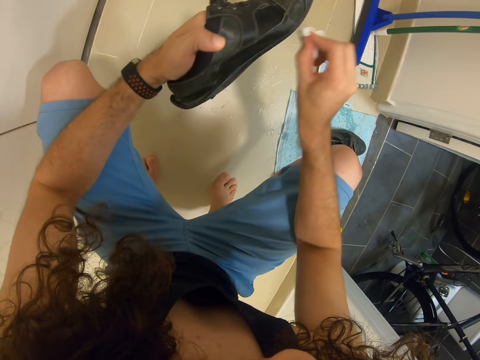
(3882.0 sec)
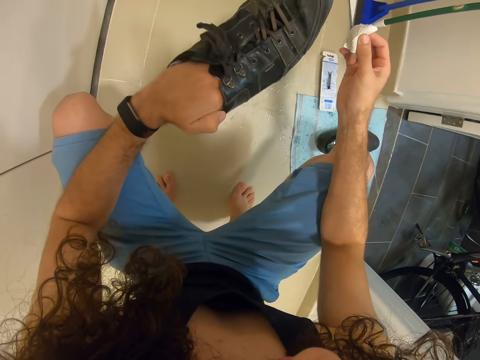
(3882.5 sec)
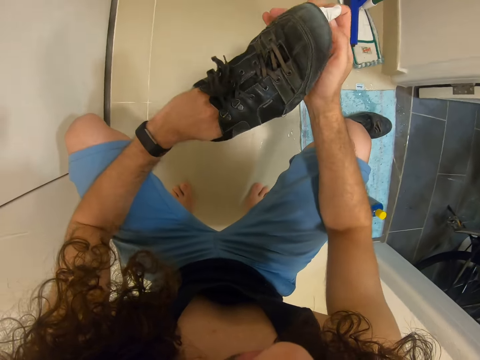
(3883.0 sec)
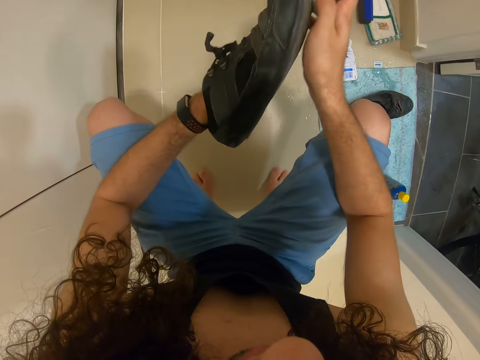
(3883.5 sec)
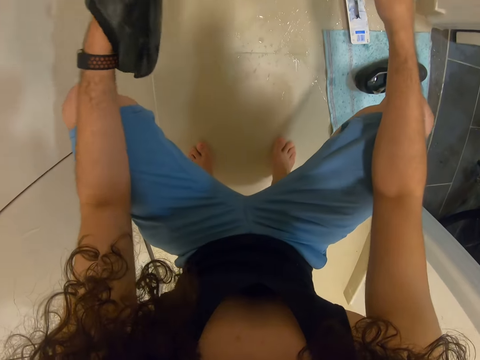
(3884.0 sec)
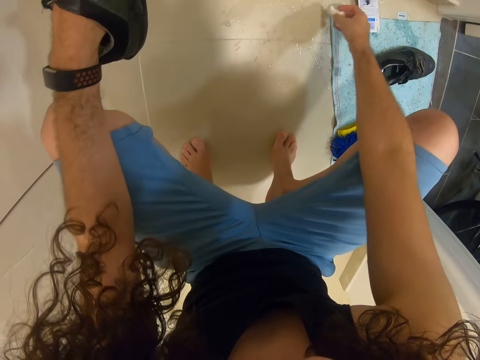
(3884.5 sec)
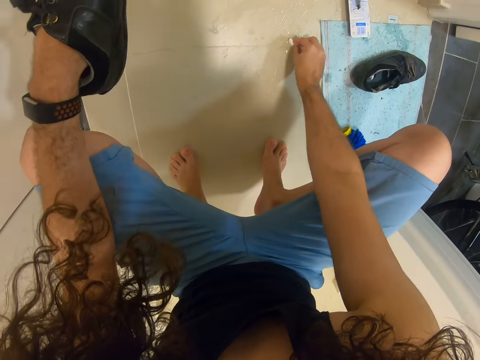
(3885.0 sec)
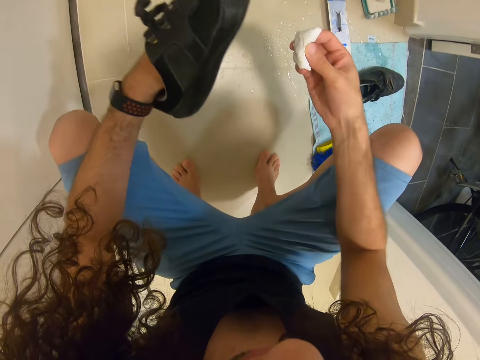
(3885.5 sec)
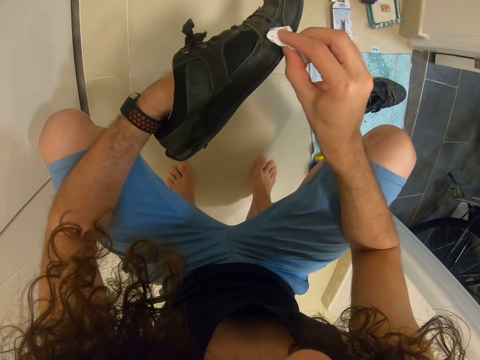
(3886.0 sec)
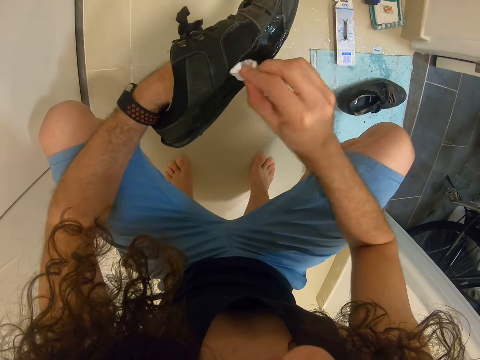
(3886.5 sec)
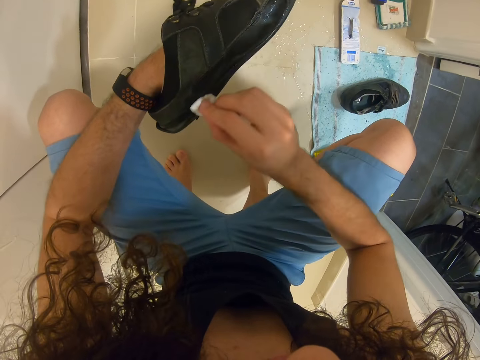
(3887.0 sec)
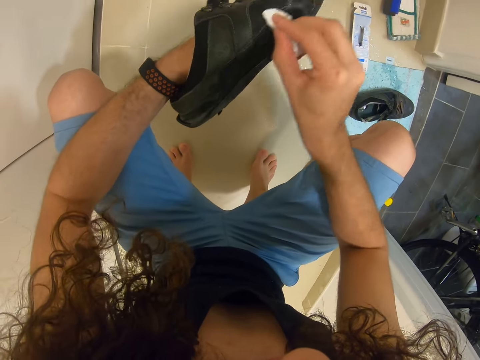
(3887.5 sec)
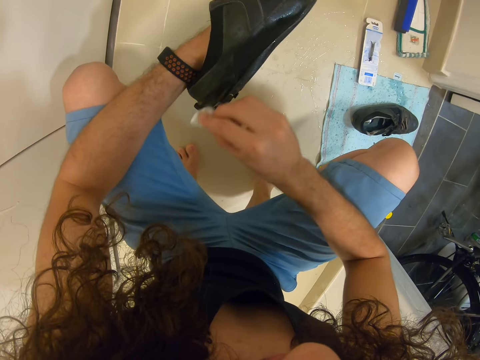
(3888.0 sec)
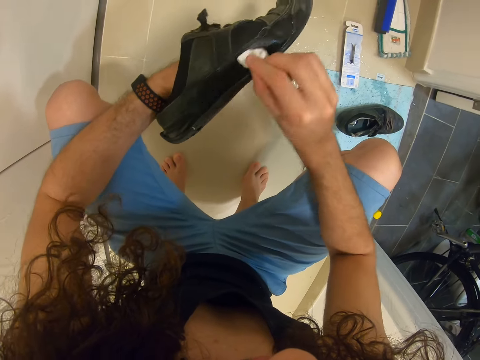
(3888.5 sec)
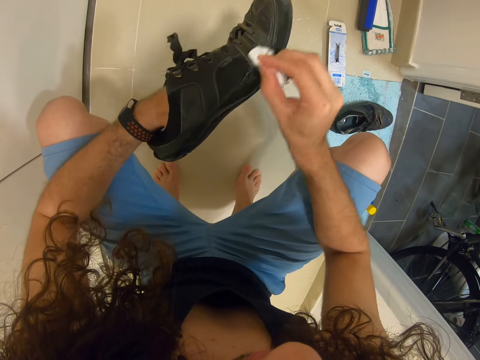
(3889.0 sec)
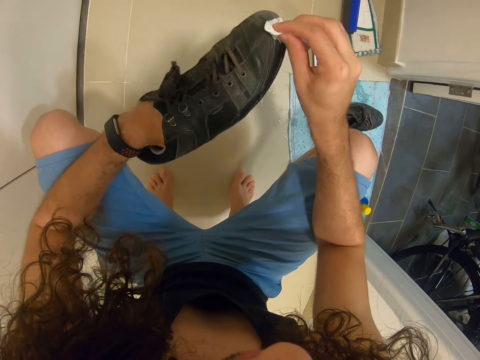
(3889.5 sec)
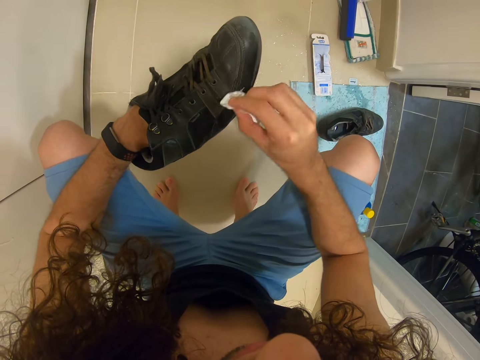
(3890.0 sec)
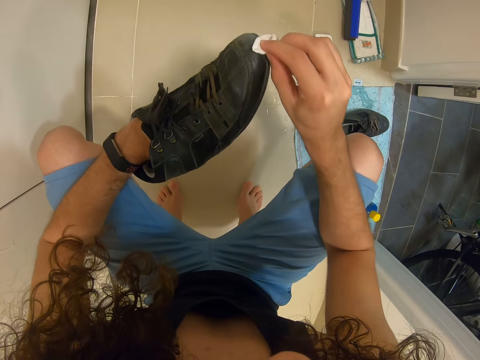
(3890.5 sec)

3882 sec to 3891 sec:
The camera wearer wipes something. They apply something on the shoes.

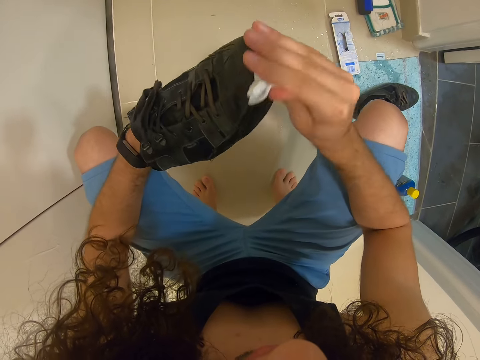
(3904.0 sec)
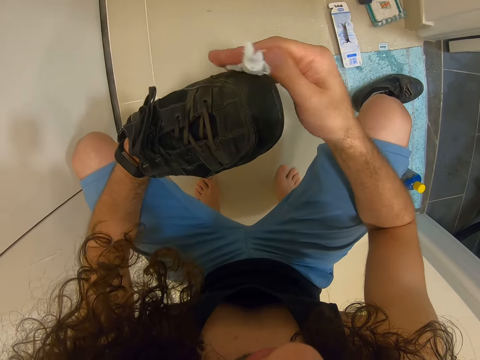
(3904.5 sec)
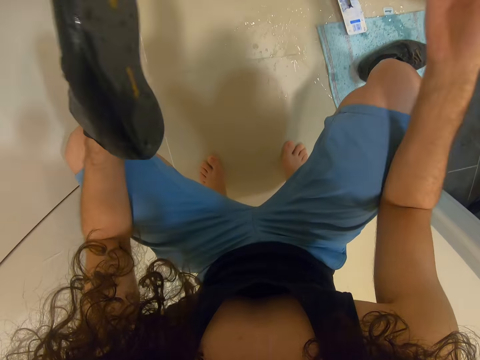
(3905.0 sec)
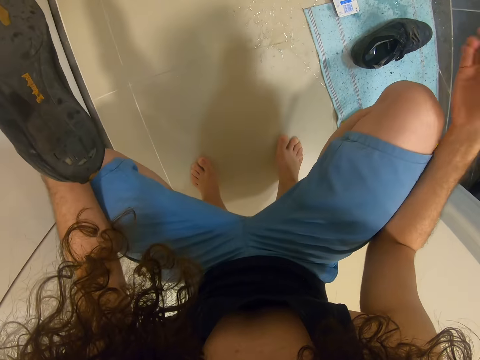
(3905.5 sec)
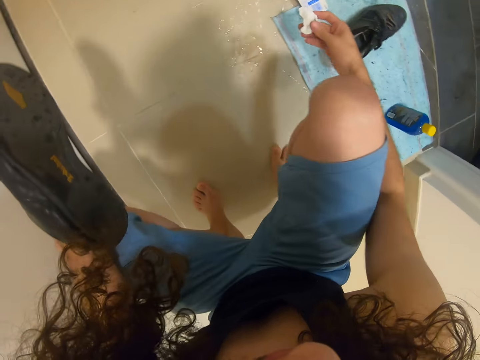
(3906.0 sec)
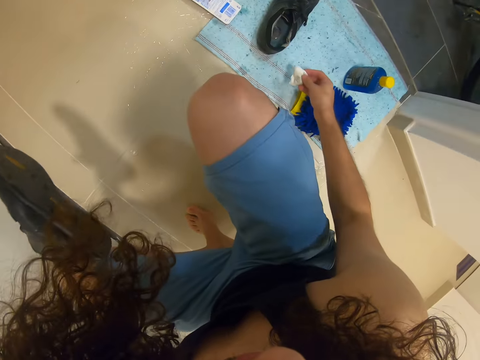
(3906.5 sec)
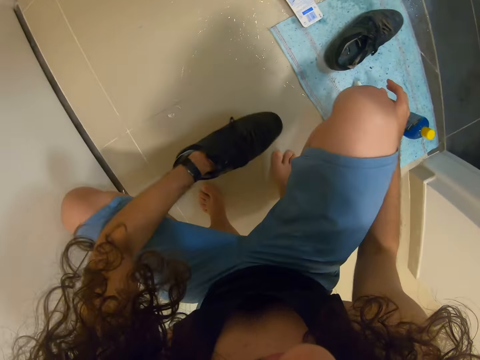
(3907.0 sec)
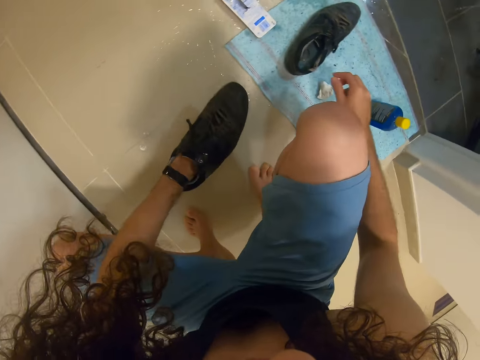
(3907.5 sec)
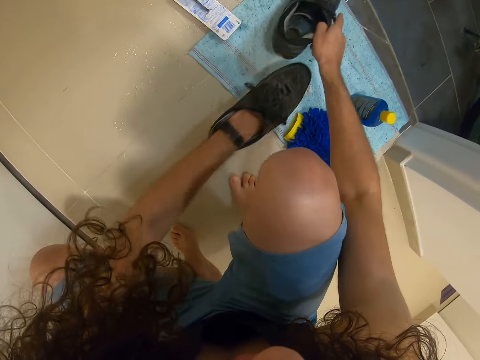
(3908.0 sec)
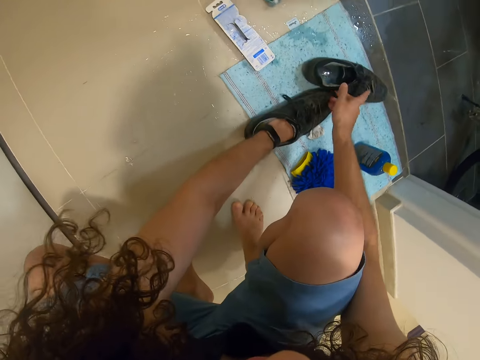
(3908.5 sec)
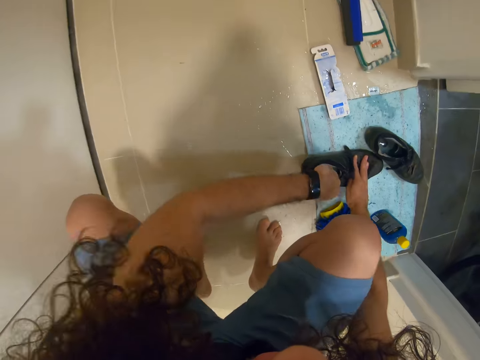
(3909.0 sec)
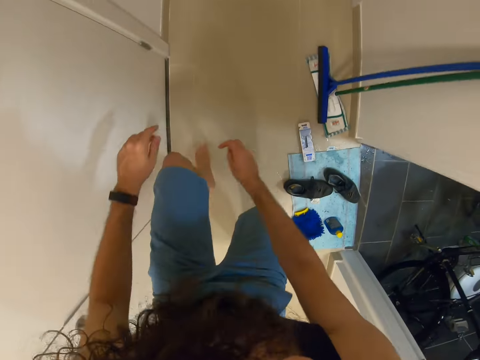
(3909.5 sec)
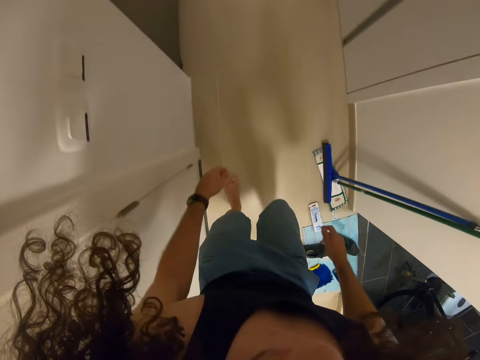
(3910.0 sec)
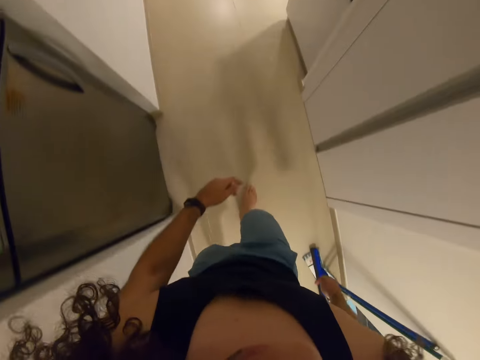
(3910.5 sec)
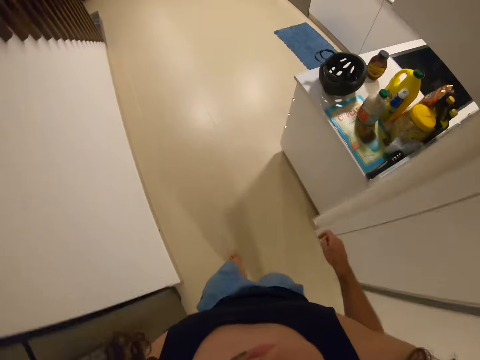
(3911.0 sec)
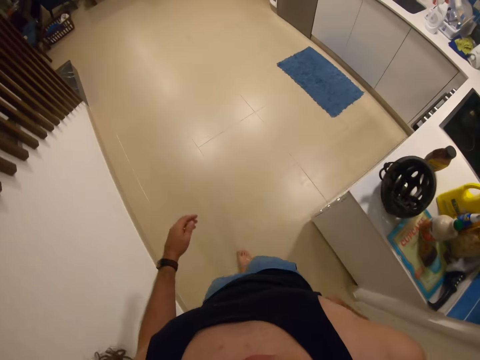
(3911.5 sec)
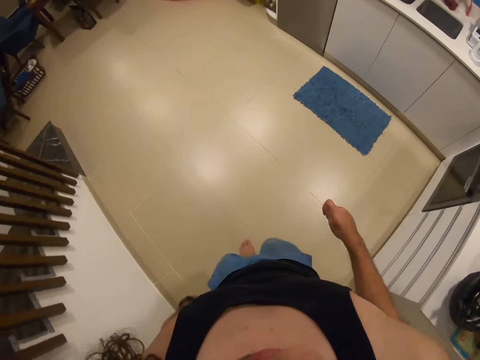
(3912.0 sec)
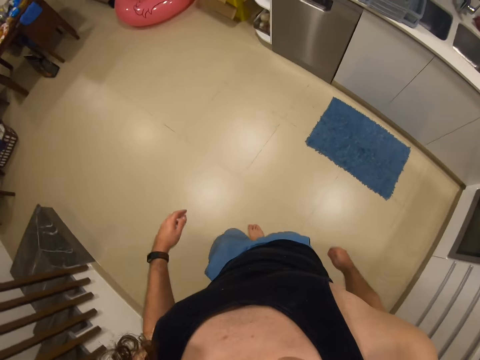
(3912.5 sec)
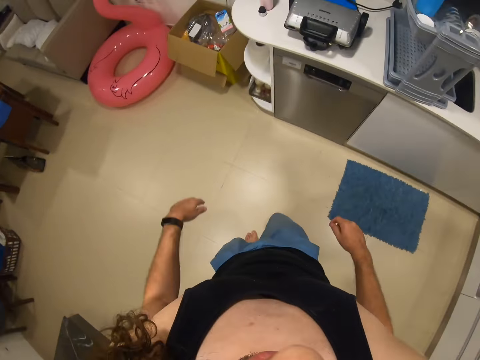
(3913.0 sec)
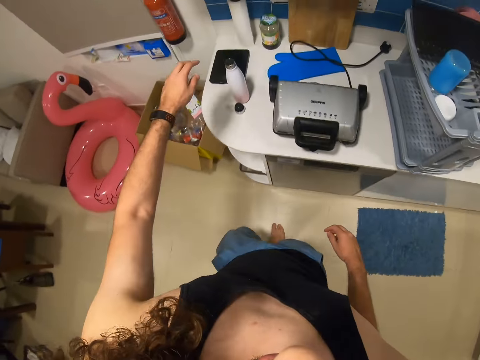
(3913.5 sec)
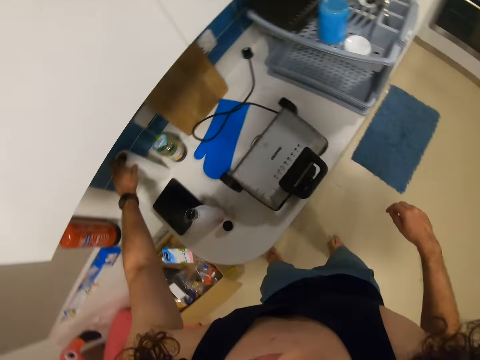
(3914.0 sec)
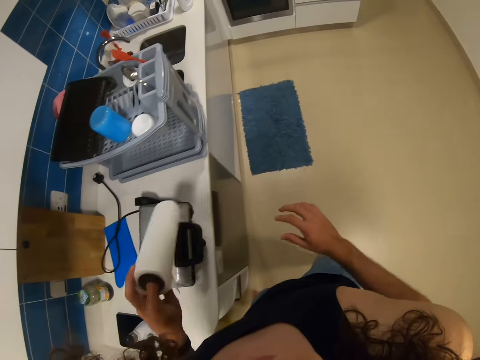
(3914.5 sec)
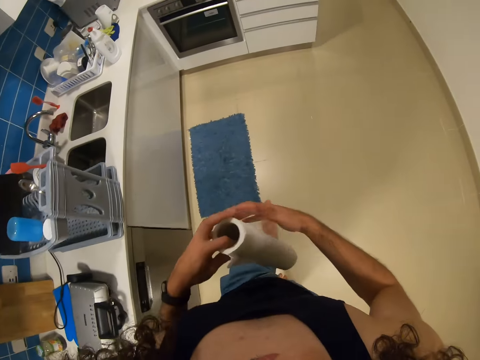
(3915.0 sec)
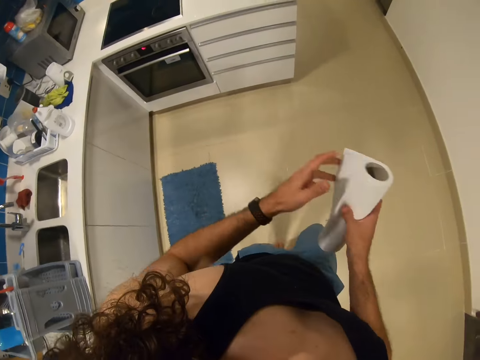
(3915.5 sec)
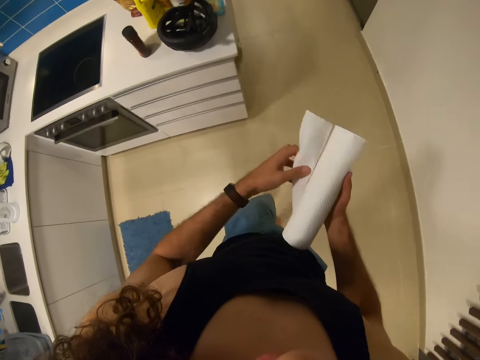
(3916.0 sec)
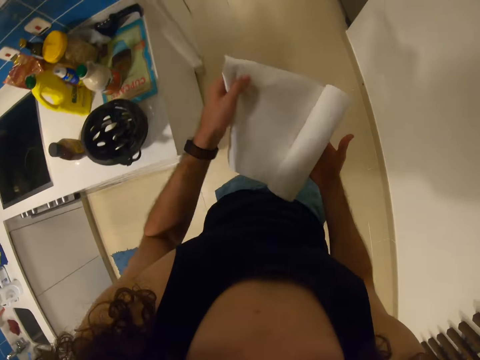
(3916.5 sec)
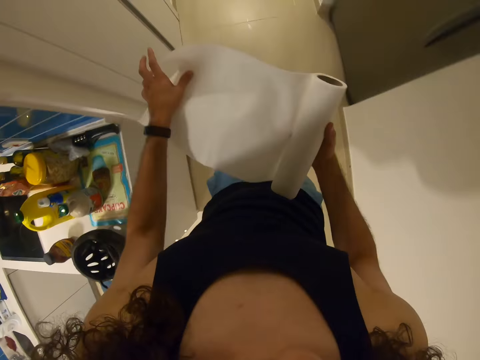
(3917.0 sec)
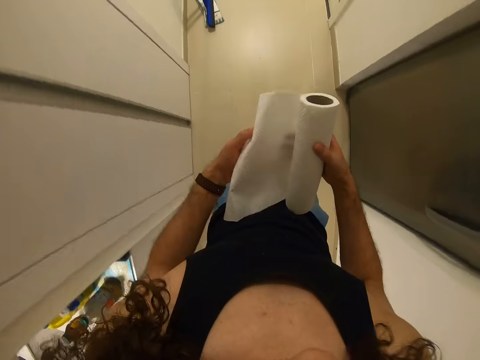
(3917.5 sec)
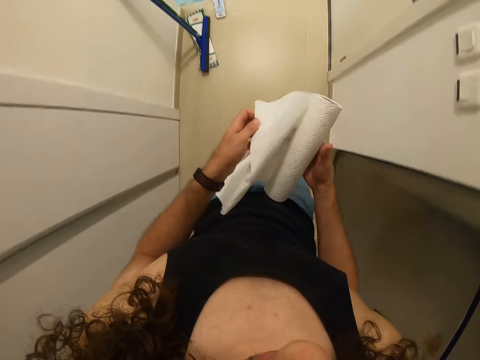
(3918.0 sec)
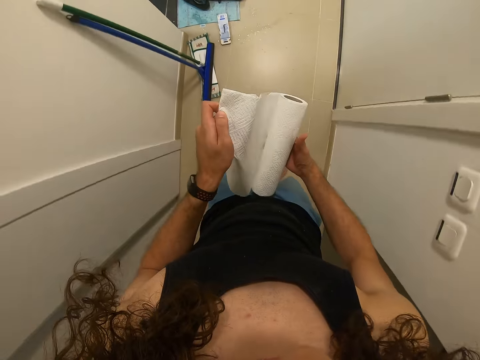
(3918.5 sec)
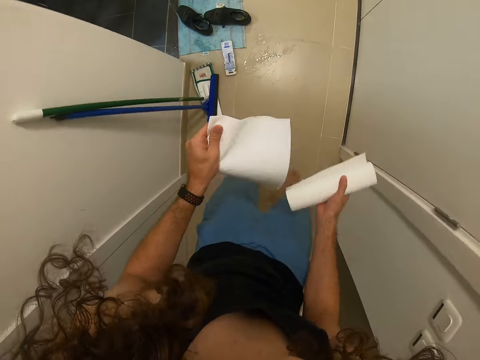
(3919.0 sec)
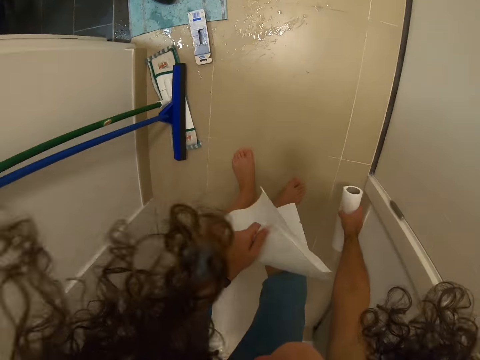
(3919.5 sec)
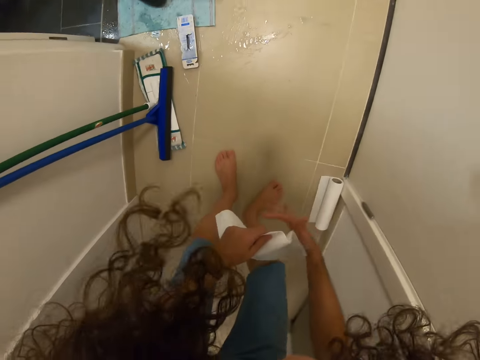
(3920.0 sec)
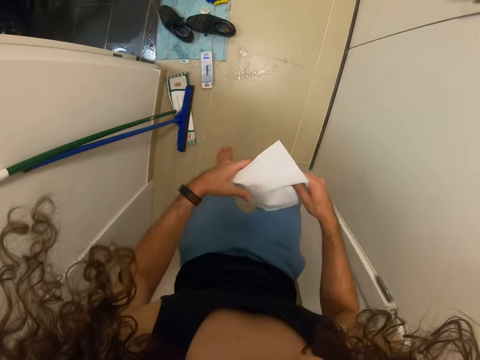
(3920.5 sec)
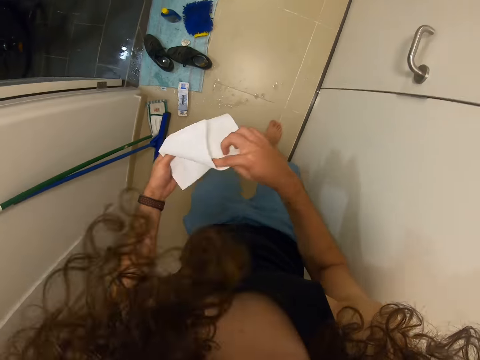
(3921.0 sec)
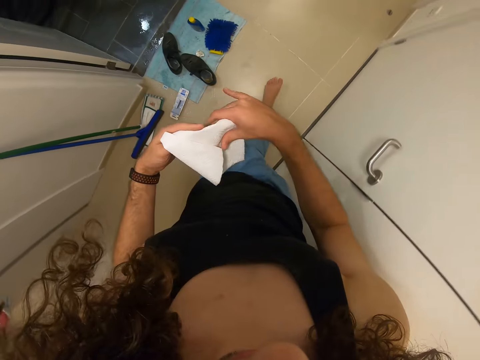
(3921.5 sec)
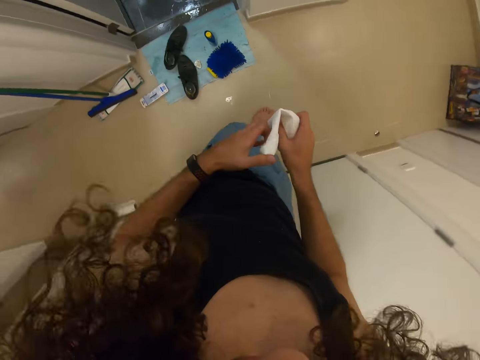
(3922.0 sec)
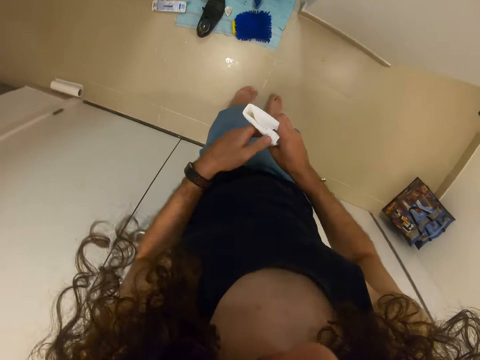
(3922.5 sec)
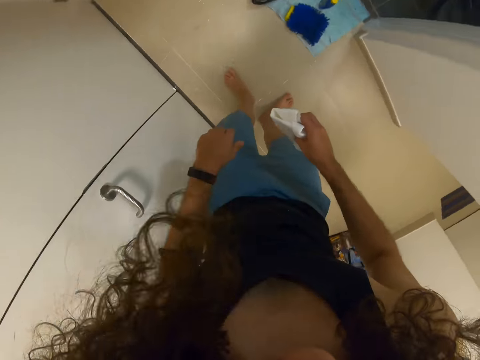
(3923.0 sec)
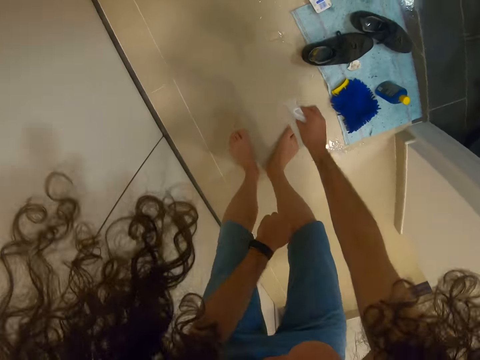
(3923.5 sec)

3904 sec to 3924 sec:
The camera wearer drops the paper tissue. They pick up a shoe. They drop the shoe. They walk in the house. They take the paper roll or paper tissue. They walk around. They unfold the paper roll. They put the paper roll on the floor. They walk around. They fold a piece of paper. They look around.
